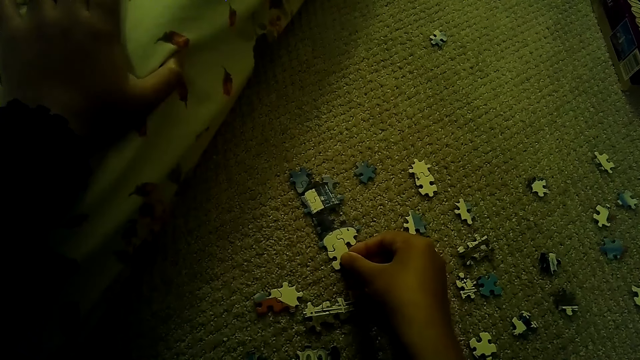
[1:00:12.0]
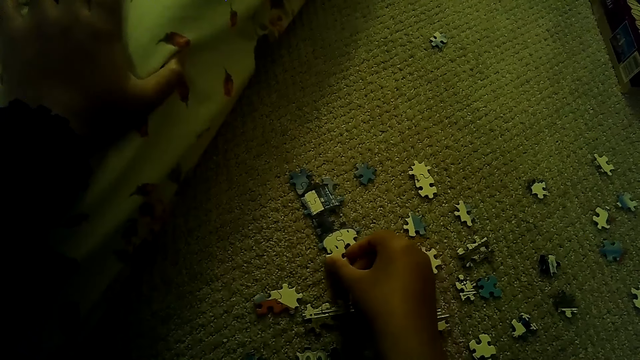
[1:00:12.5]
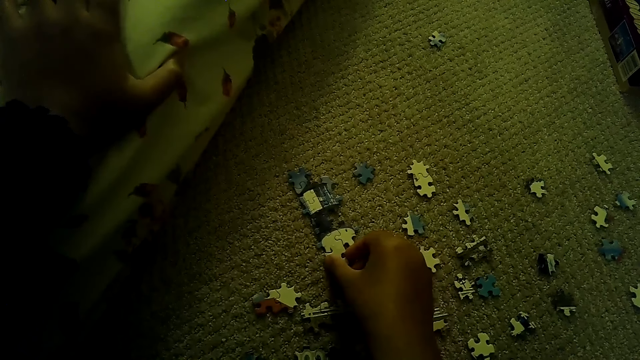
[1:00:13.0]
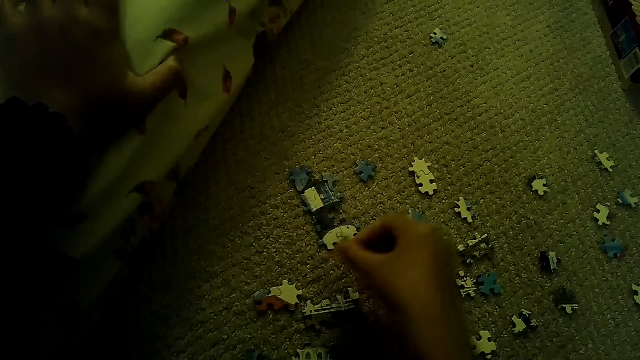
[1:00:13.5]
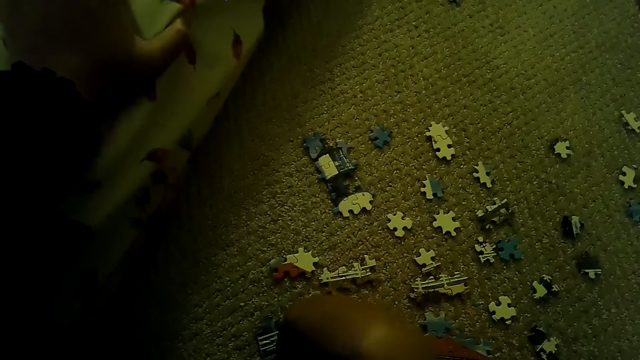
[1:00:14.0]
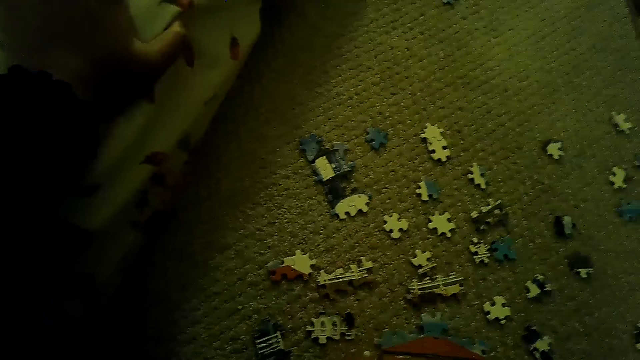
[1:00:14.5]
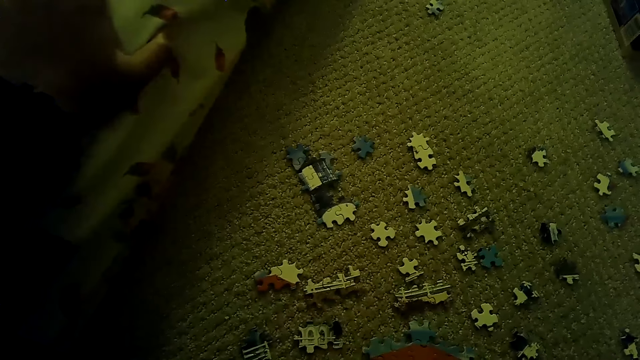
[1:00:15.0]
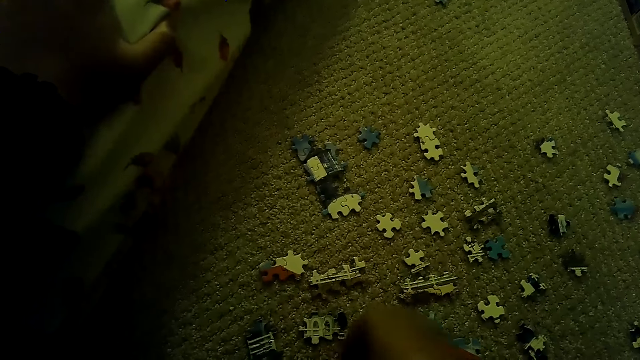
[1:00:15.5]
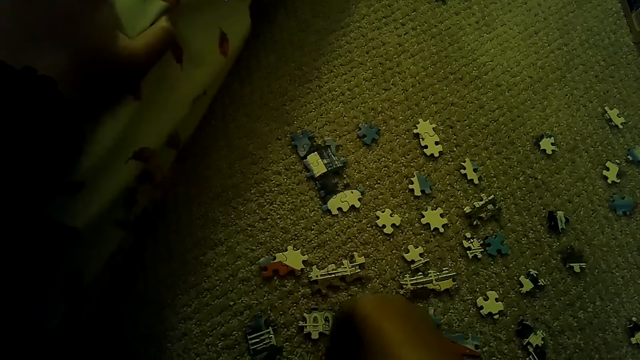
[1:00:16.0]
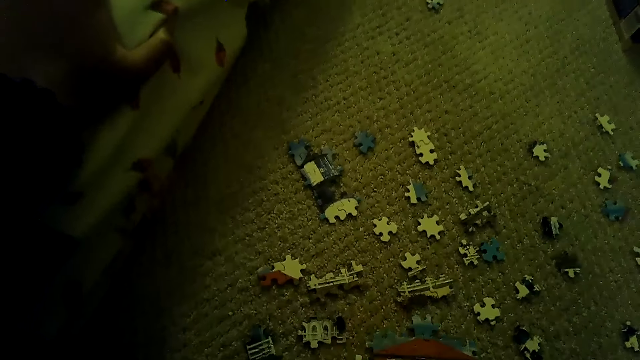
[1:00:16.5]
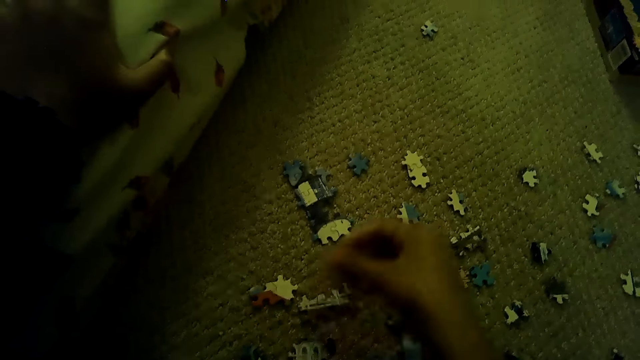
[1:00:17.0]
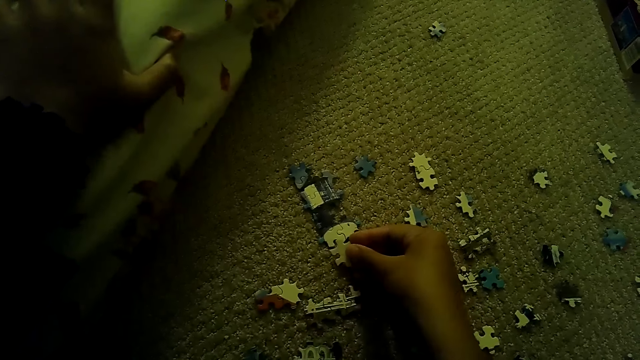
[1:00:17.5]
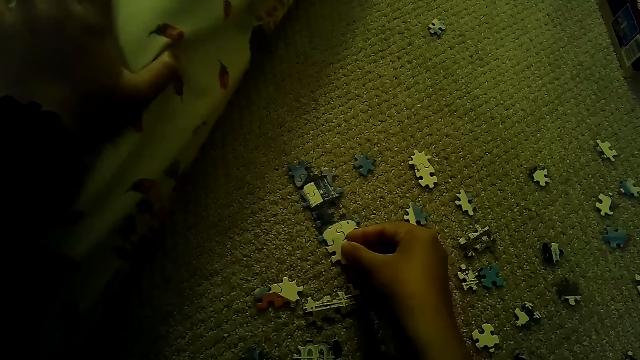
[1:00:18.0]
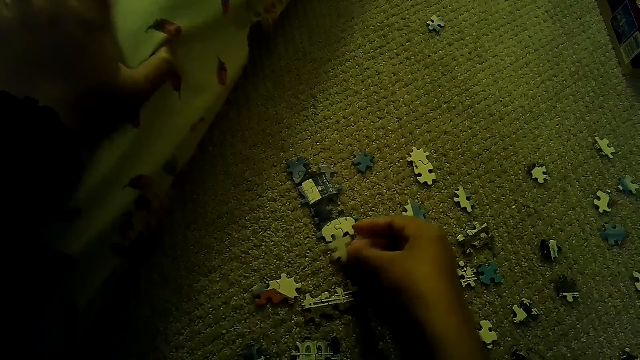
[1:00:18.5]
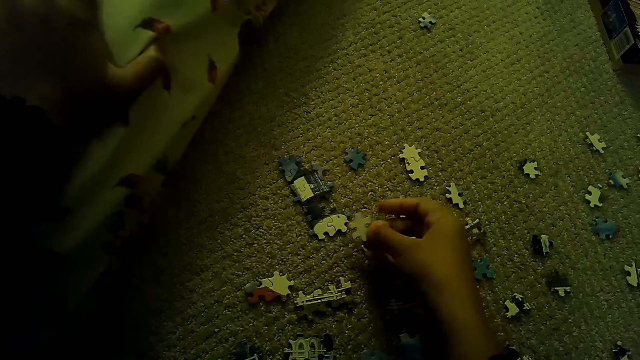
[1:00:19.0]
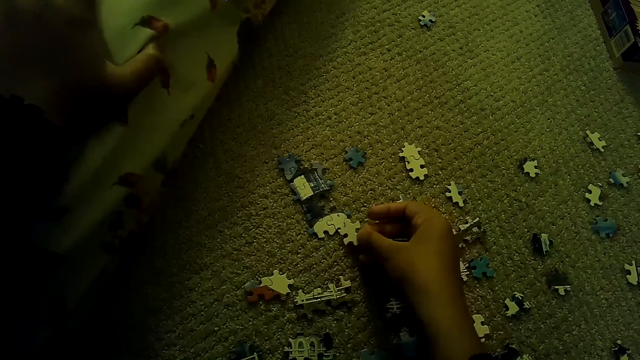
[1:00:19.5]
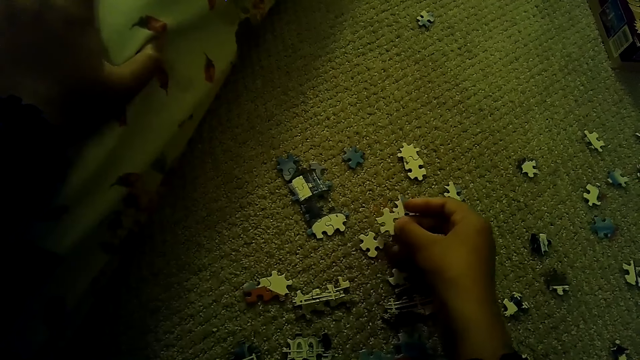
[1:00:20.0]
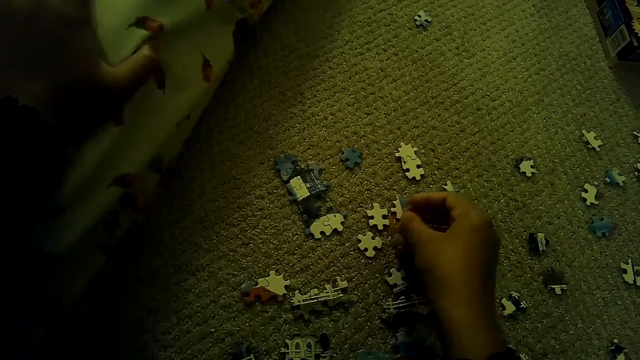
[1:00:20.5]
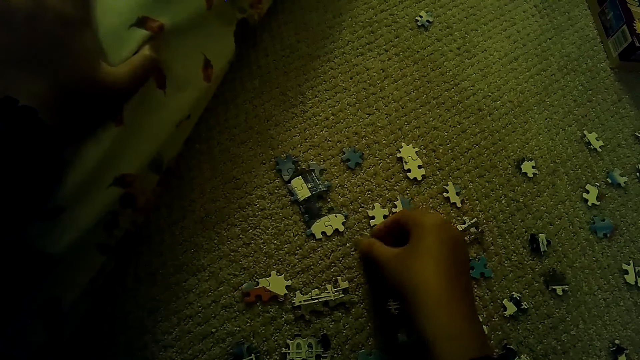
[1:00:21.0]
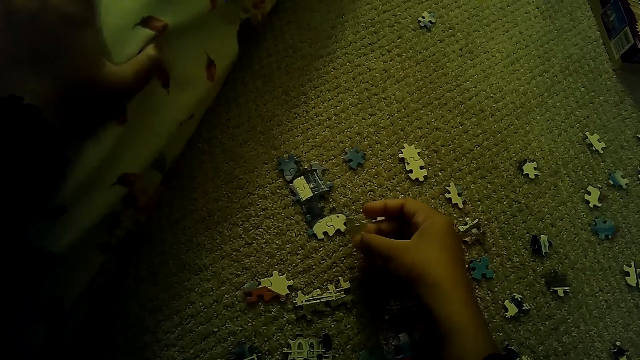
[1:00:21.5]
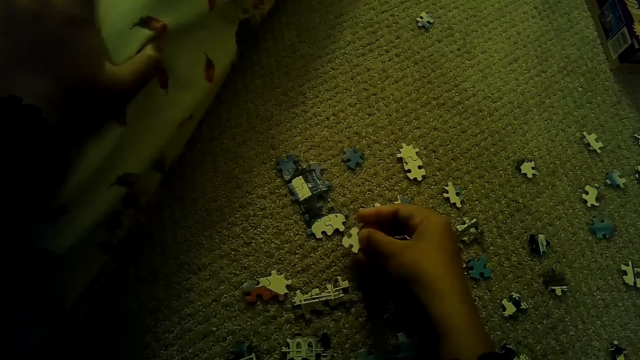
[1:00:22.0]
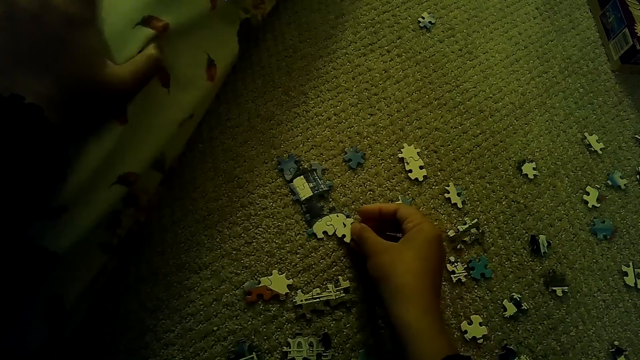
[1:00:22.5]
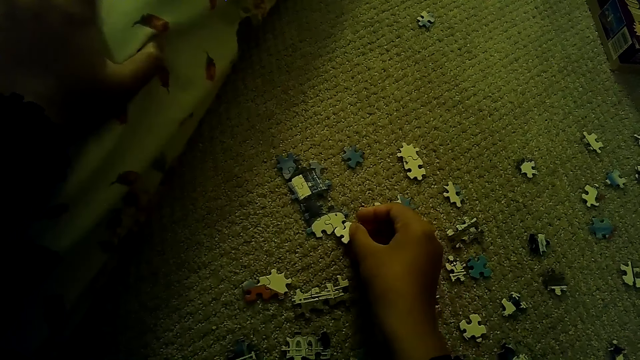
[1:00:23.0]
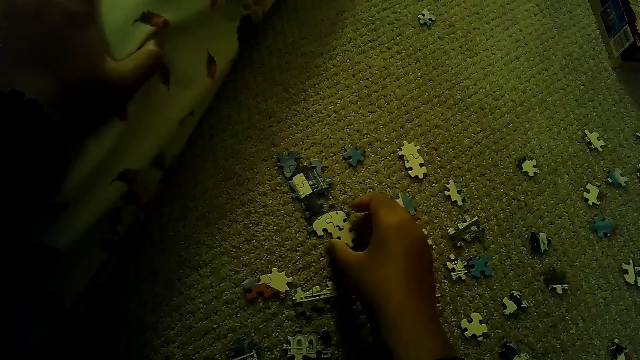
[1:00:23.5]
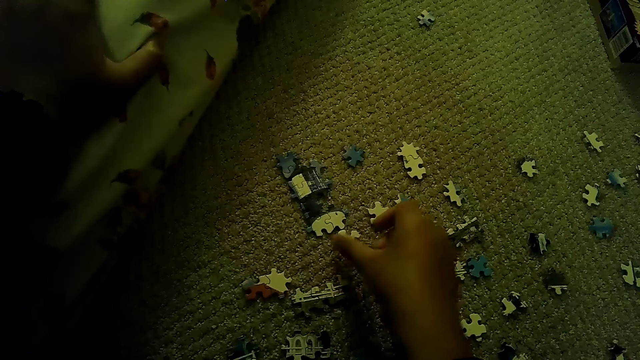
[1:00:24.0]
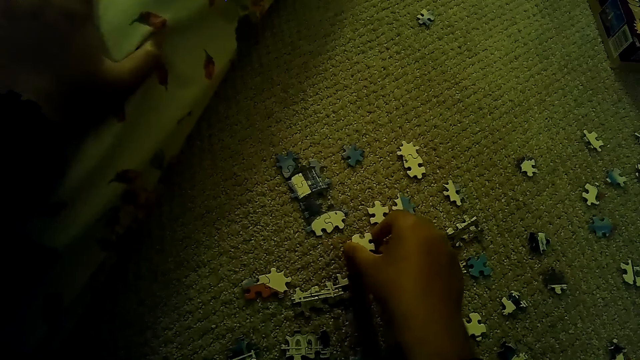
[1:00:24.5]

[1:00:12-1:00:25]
The camera wearer puts the puzzle piece down. They fix the puzzle piece. They pick up the puzzle piece. They put the puzzle piece down. They fix the puzzle piece.

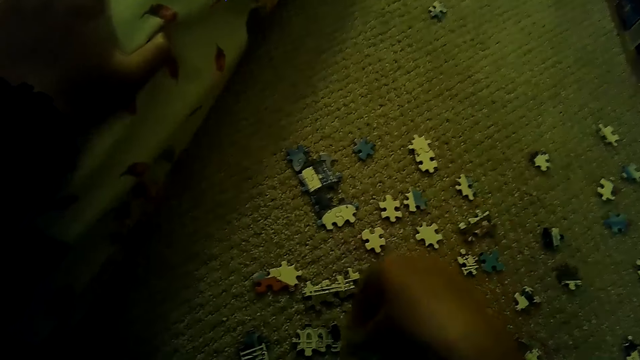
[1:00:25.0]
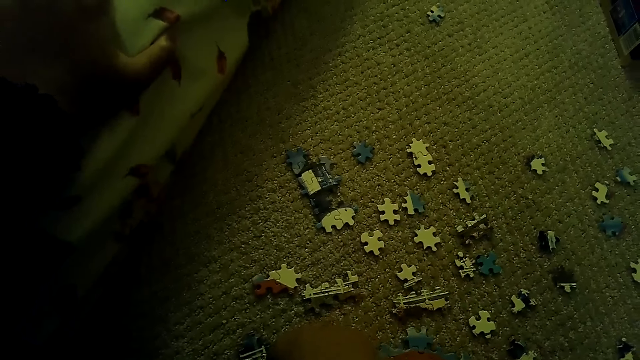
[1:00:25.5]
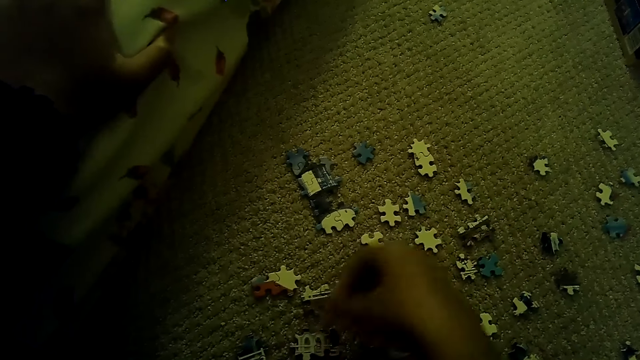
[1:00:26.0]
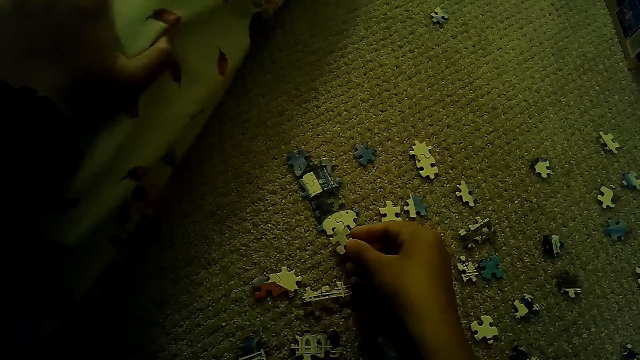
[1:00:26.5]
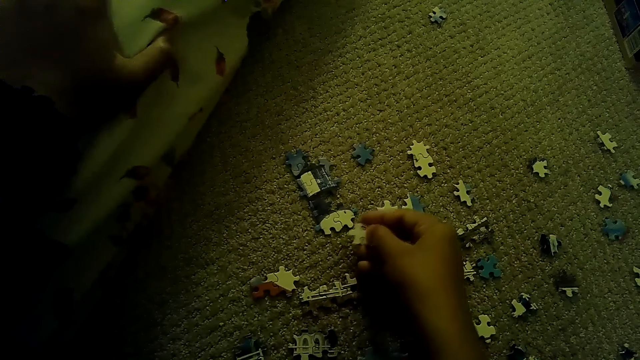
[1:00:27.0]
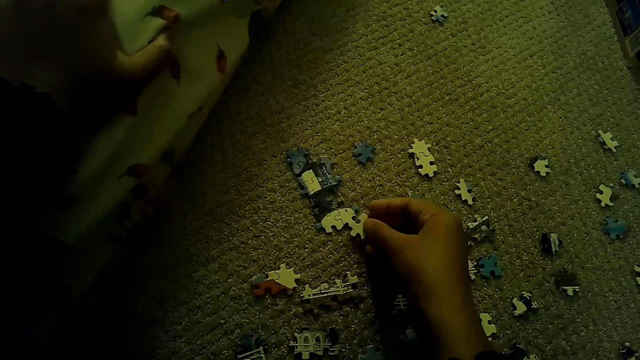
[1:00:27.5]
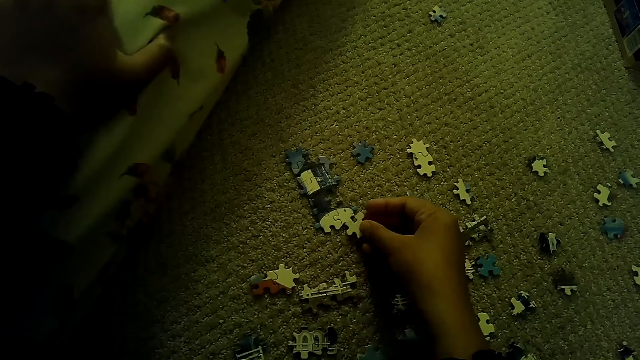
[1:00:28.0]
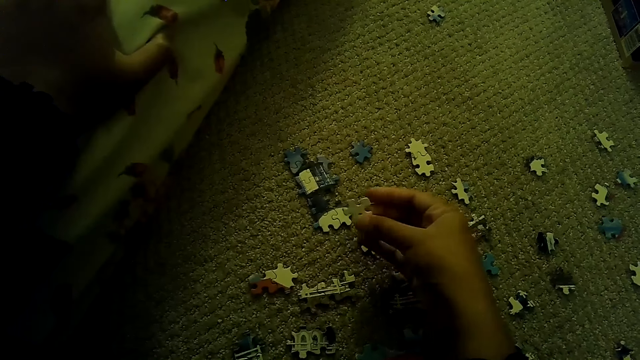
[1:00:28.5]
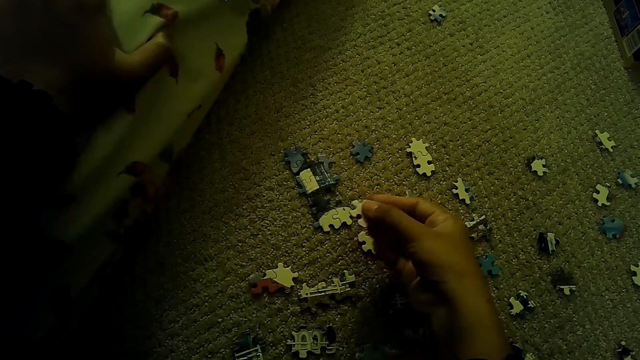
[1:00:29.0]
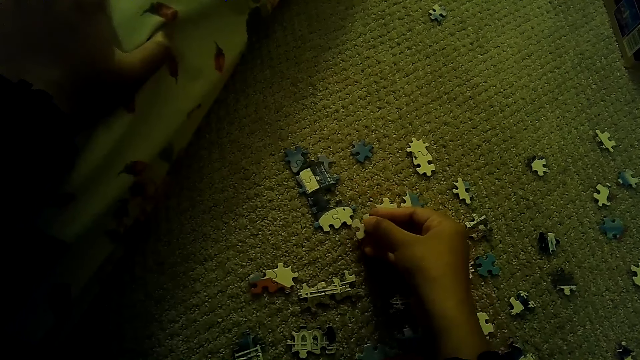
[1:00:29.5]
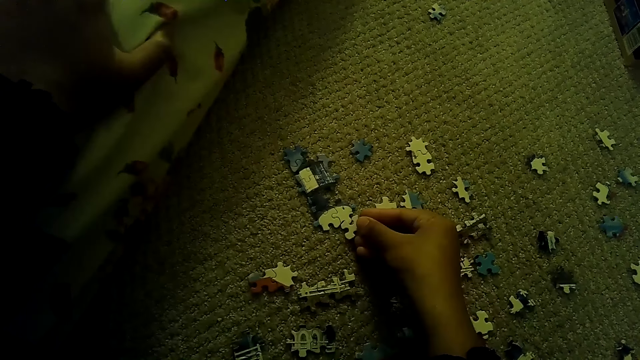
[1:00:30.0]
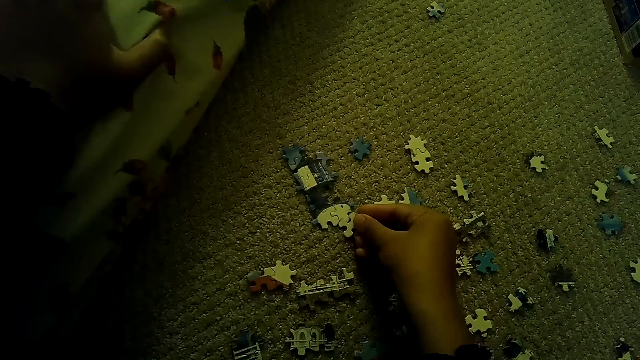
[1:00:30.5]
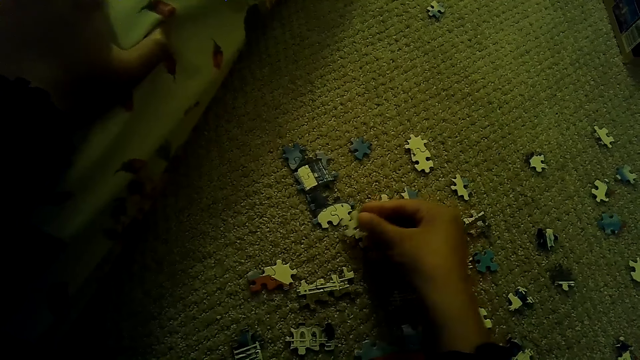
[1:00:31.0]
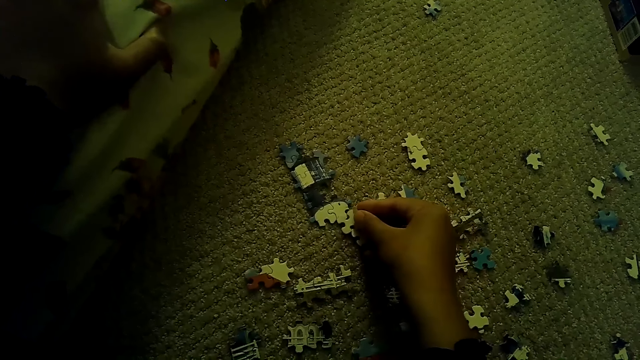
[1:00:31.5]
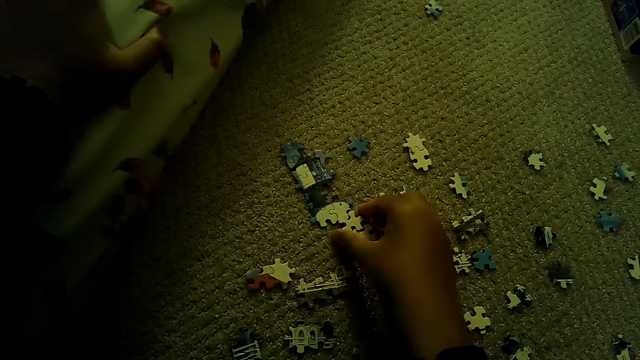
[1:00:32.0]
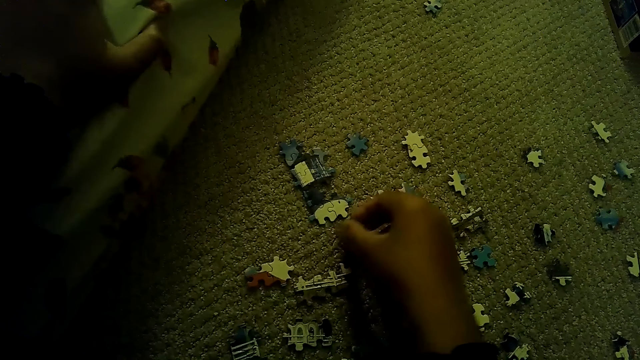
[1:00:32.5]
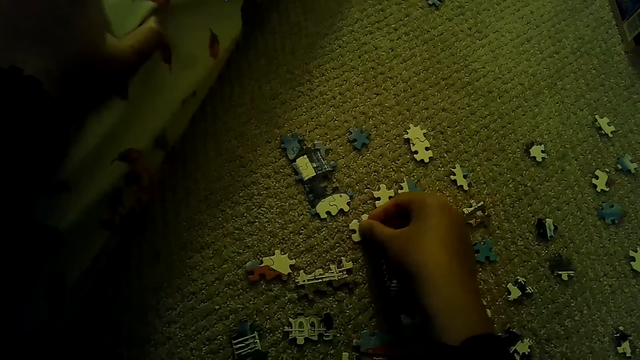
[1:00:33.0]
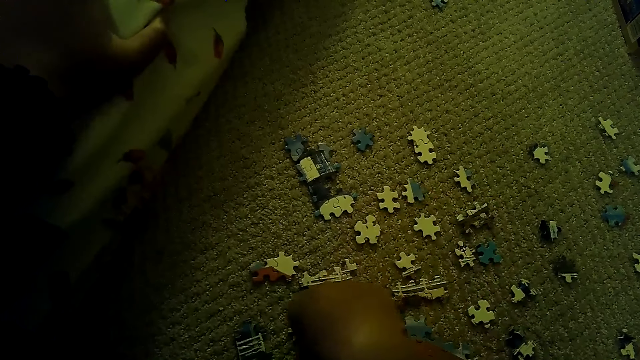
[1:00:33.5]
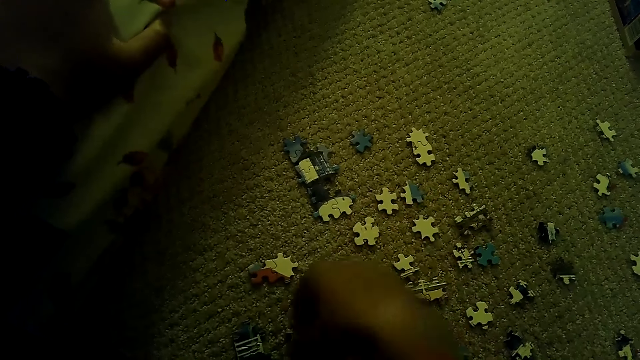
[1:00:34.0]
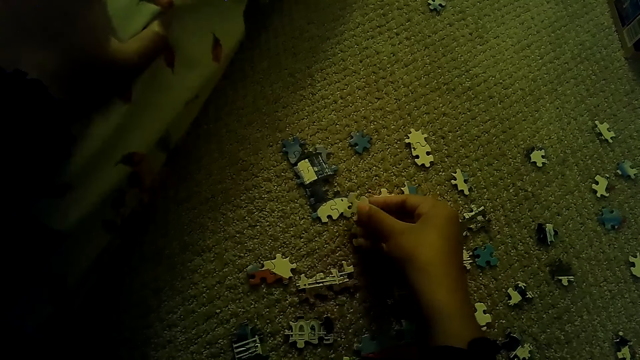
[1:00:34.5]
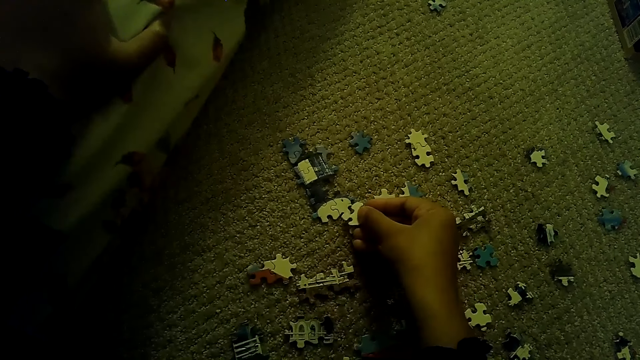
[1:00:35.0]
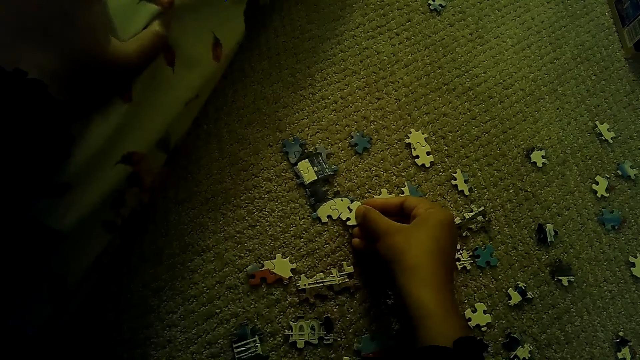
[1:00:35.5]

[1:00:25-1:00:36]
The camera wearer puts the puzzle piece down. They pick up the puzzle piece. They fix the puzzle piece. They put the puzzle piece down. They pick up the puzzle piece. They fix the puzzle piece.
